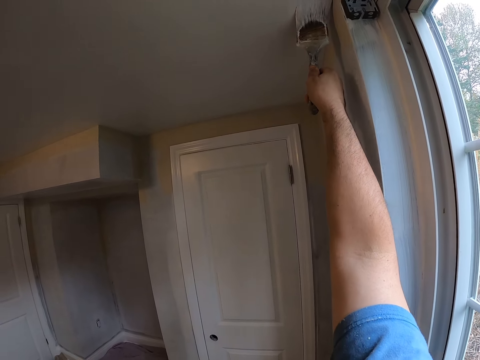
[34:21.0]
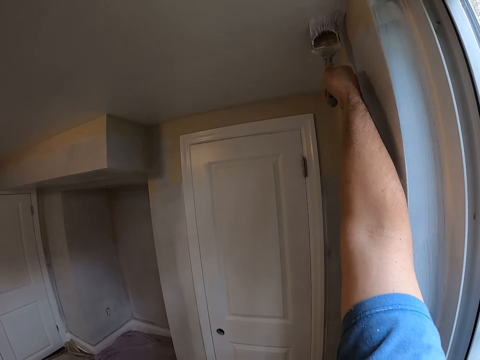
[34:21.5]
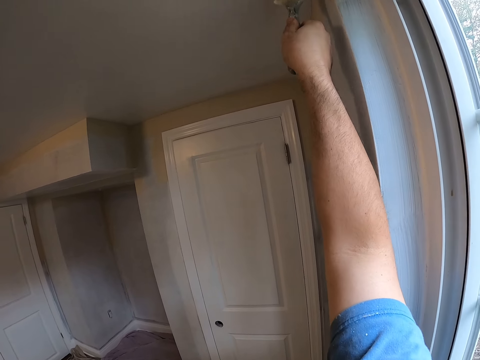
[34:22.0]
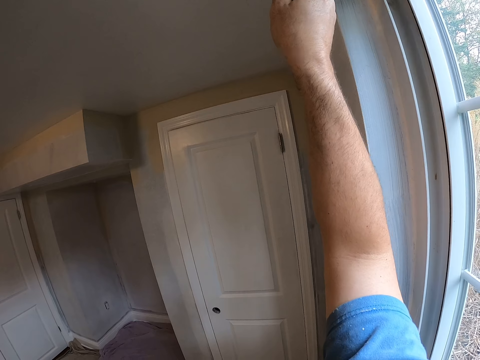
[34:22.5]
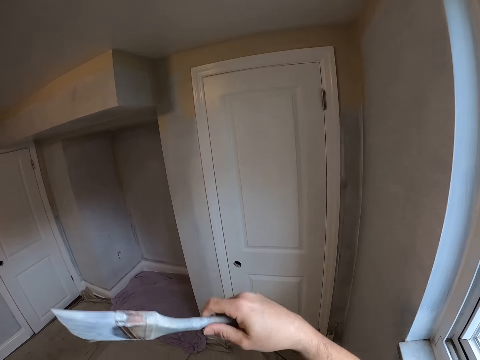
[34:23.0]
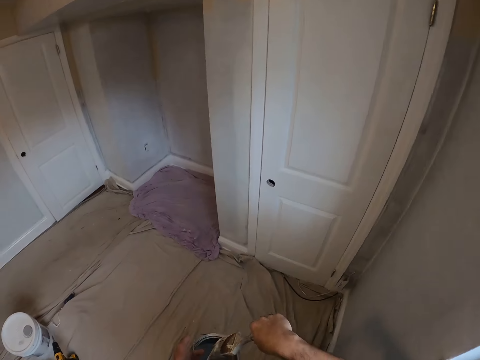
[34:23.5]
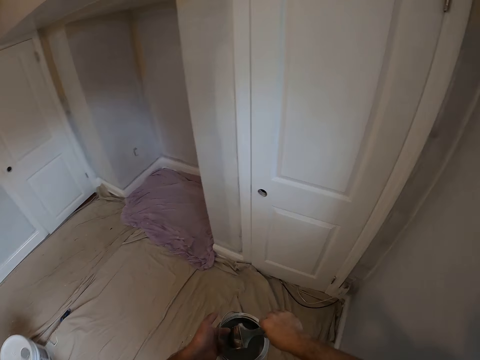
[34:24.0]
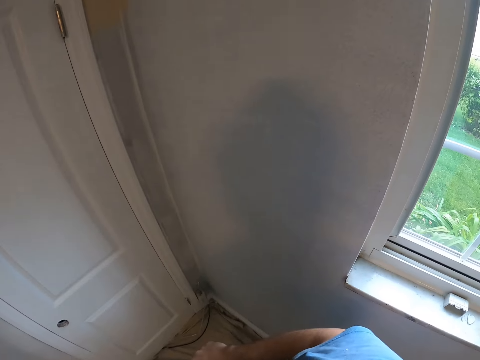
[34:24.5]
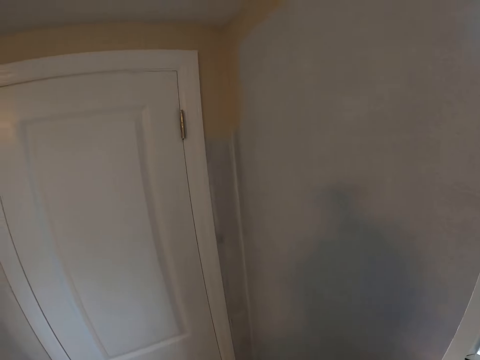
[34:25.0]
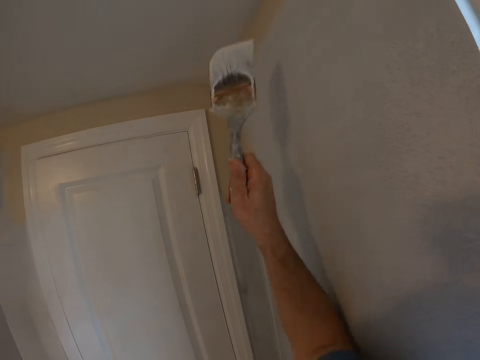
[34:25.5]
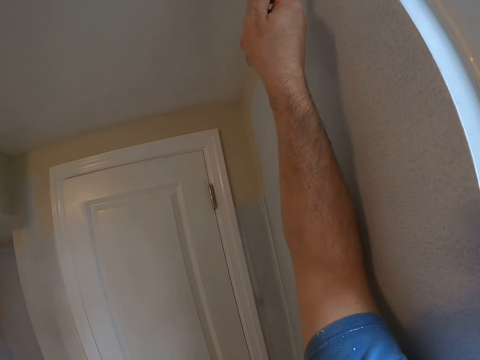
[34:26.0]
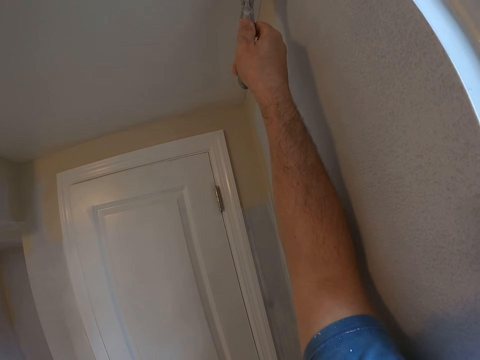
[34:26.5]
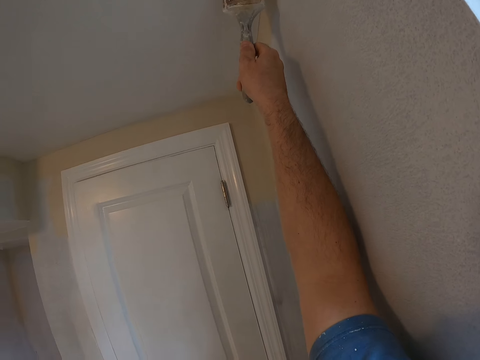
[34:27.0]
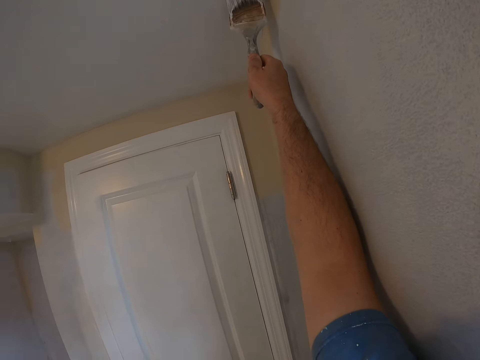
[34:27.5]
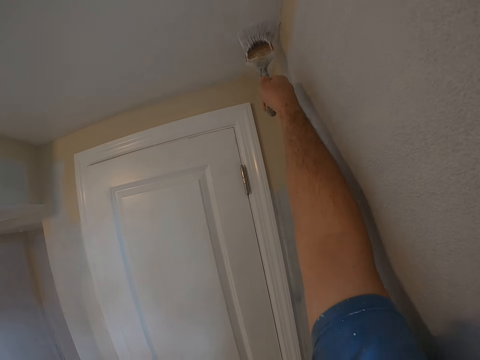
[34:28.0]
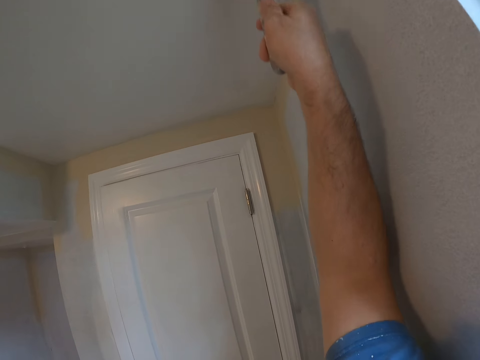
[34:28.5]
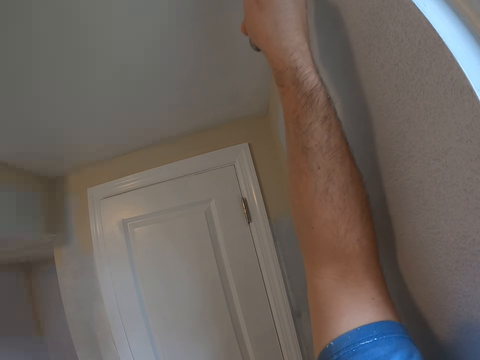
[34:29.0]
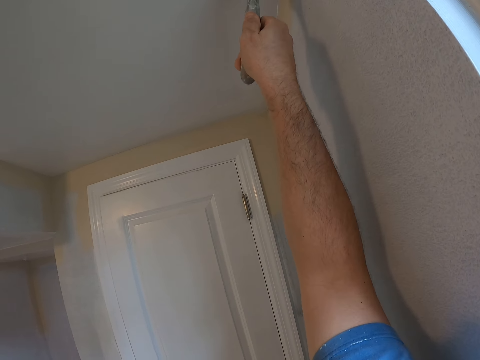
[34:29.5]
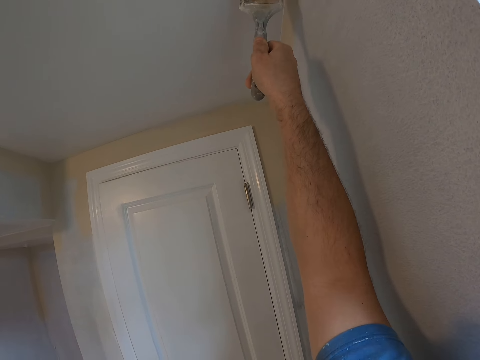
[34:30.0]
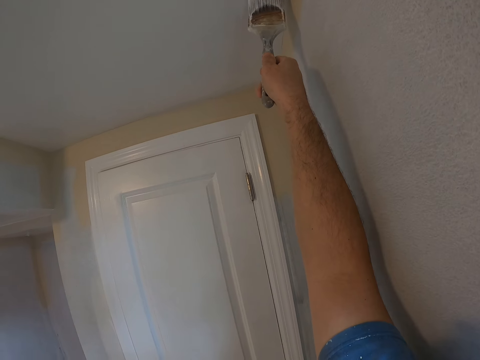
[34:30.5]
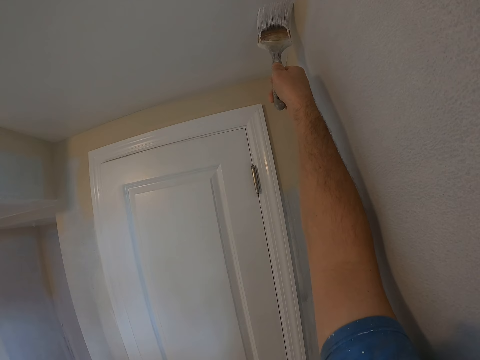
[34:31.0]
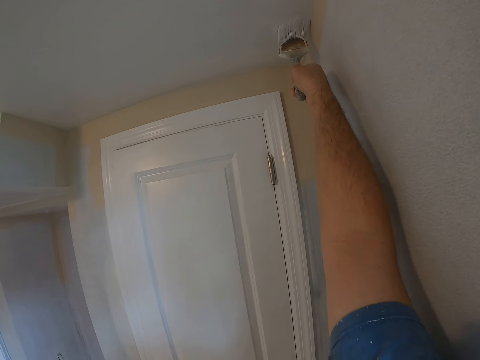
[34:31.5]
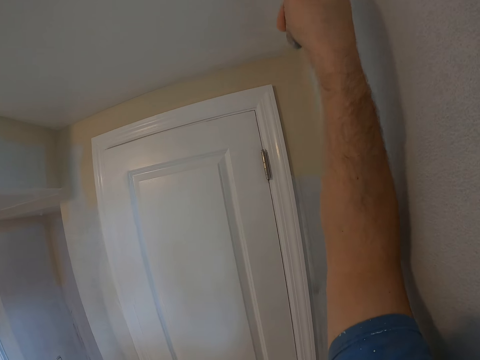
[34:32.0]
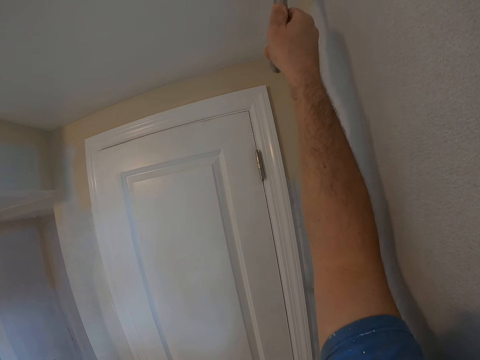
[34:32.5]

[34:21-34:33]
The camera wearer dips a paint brush in the paint in the container. They paint a wall or ceiling with the paint brush.

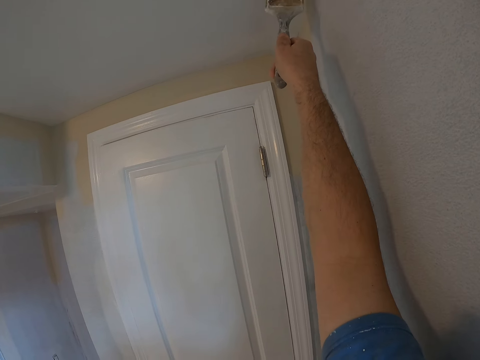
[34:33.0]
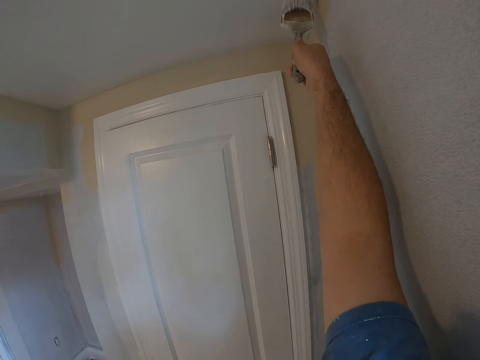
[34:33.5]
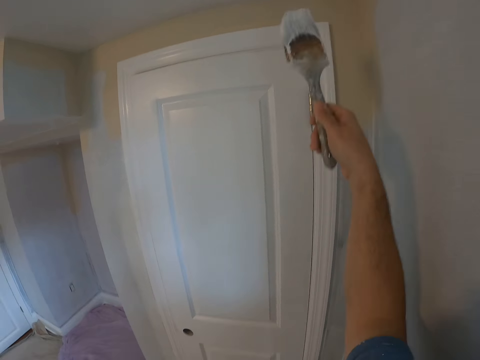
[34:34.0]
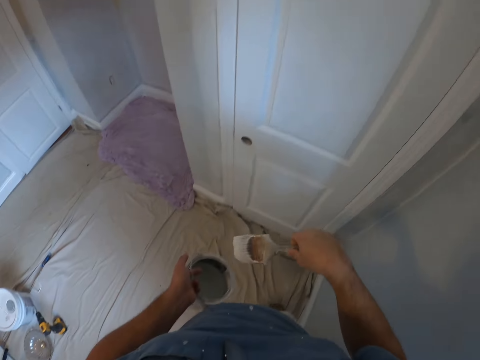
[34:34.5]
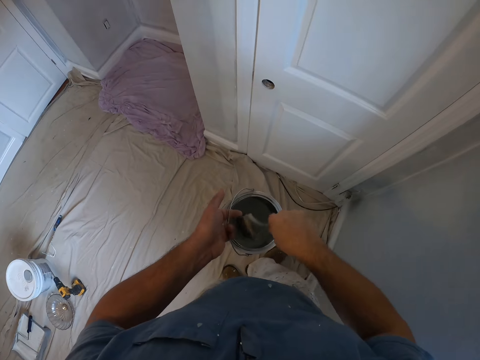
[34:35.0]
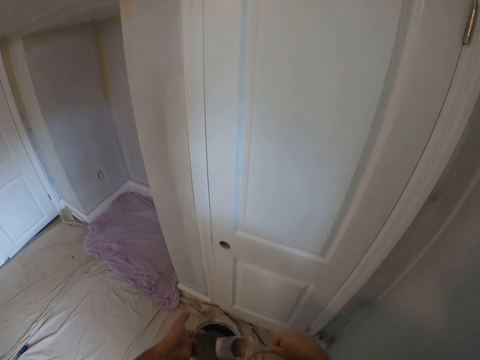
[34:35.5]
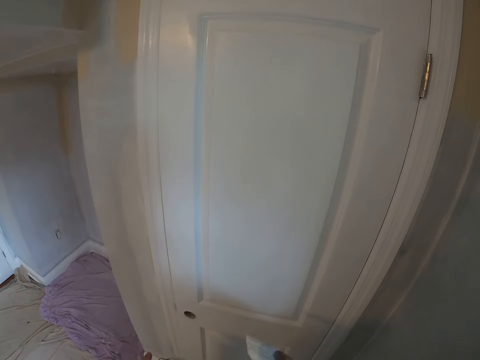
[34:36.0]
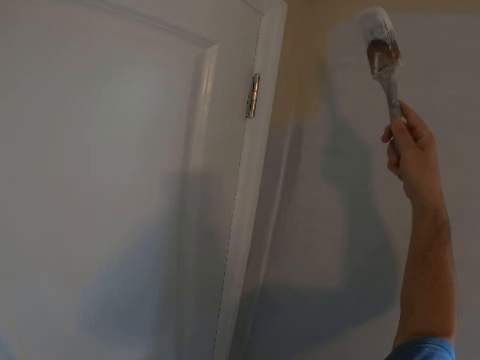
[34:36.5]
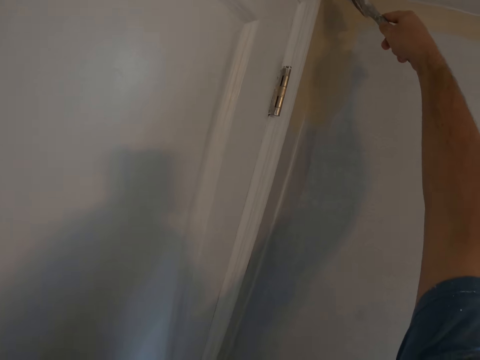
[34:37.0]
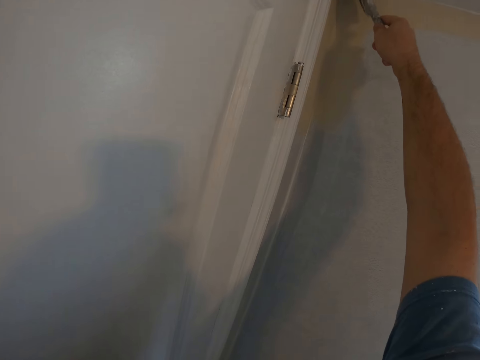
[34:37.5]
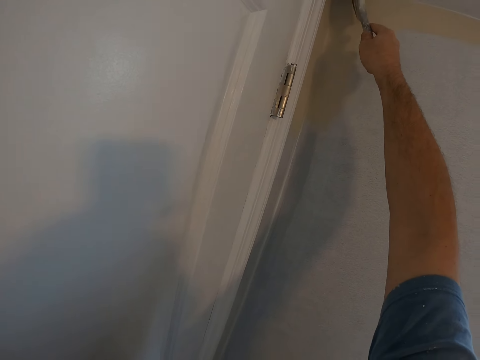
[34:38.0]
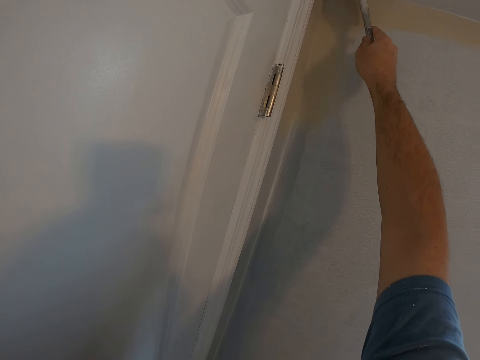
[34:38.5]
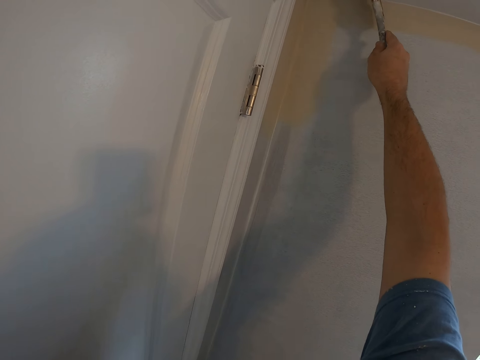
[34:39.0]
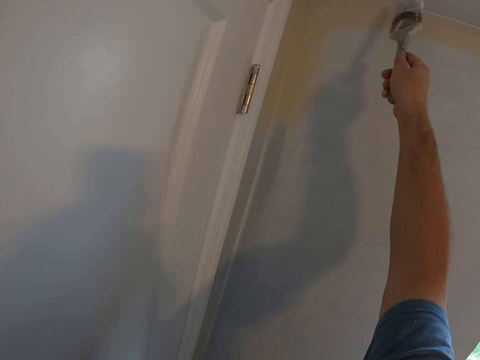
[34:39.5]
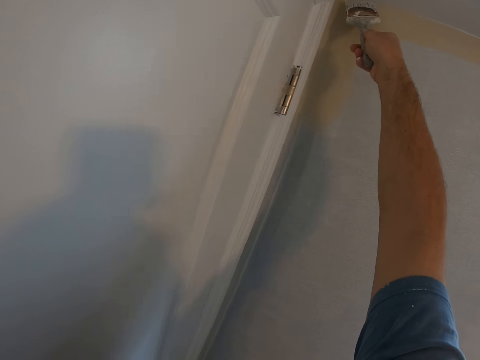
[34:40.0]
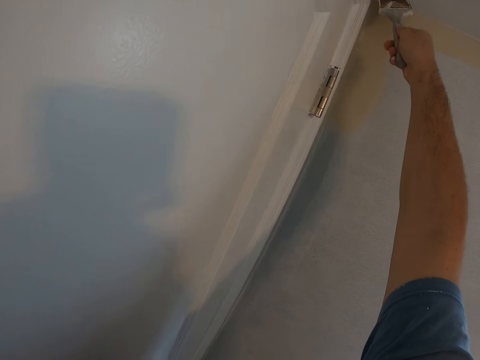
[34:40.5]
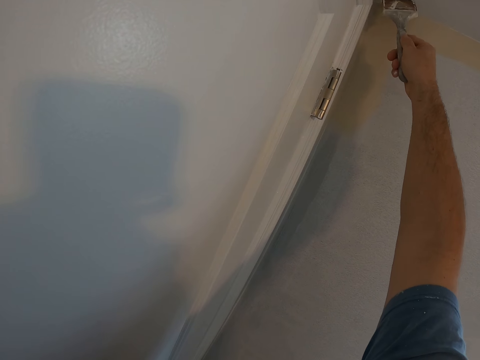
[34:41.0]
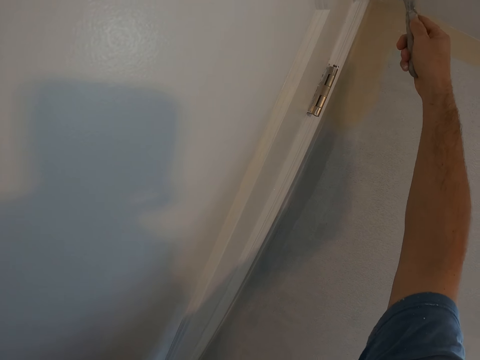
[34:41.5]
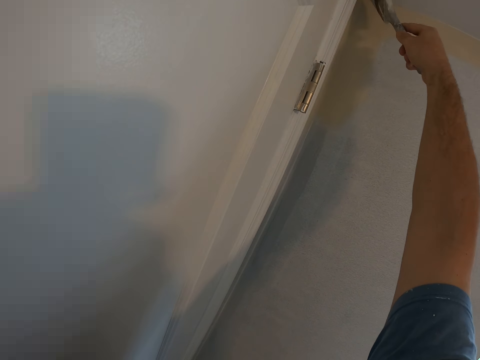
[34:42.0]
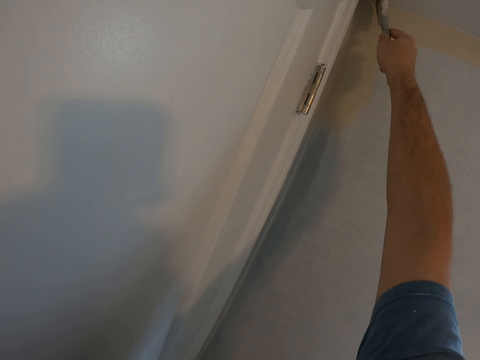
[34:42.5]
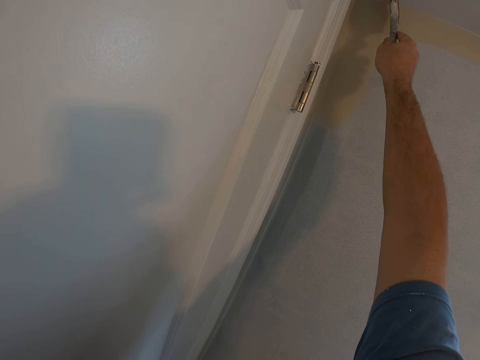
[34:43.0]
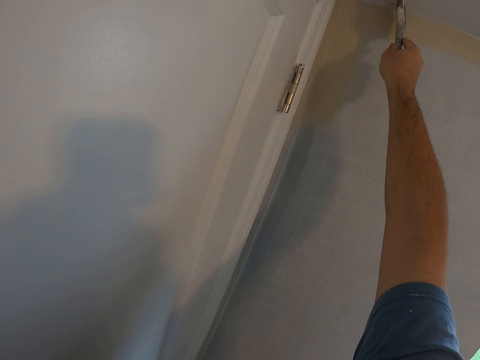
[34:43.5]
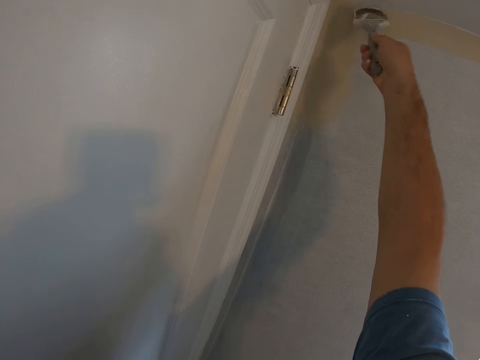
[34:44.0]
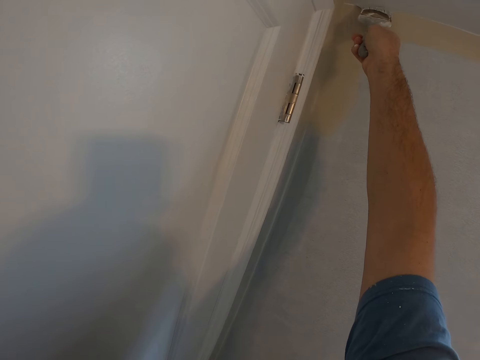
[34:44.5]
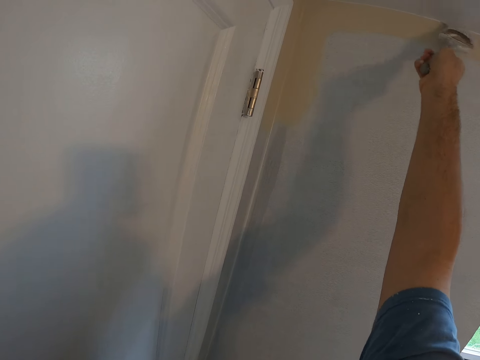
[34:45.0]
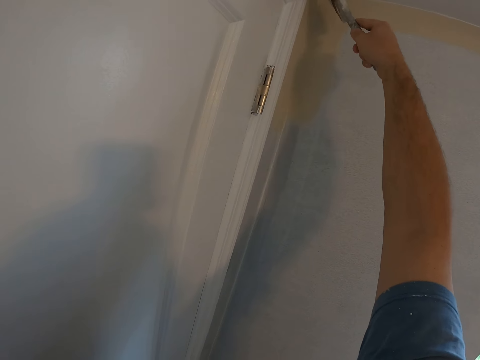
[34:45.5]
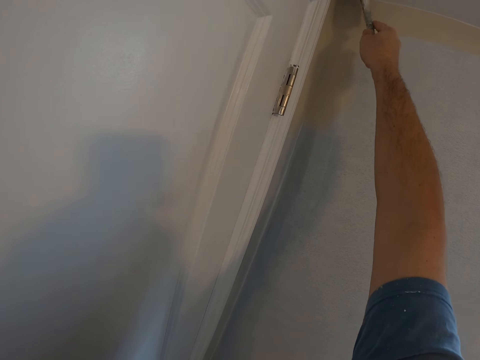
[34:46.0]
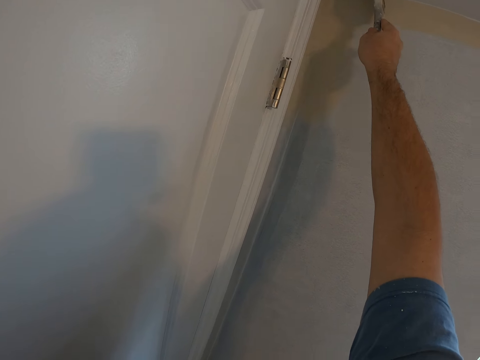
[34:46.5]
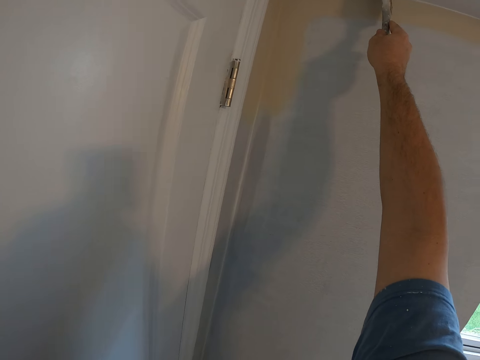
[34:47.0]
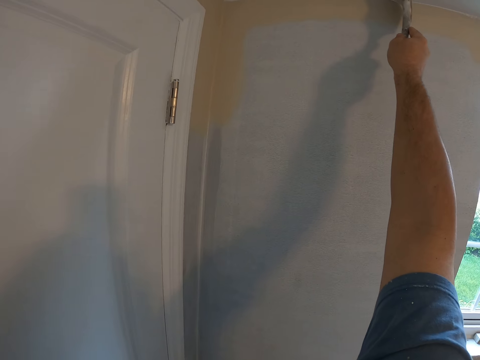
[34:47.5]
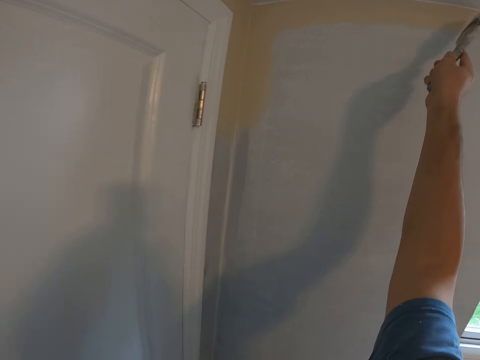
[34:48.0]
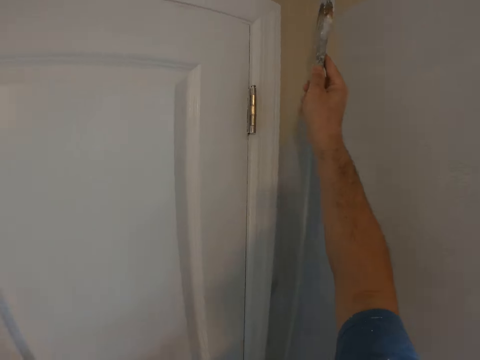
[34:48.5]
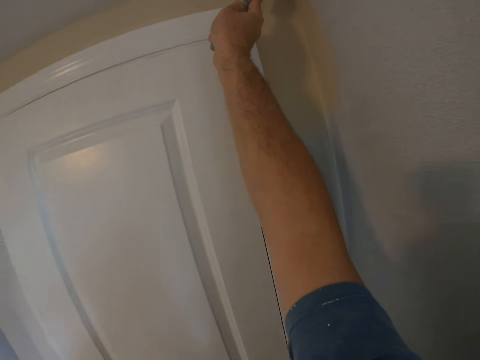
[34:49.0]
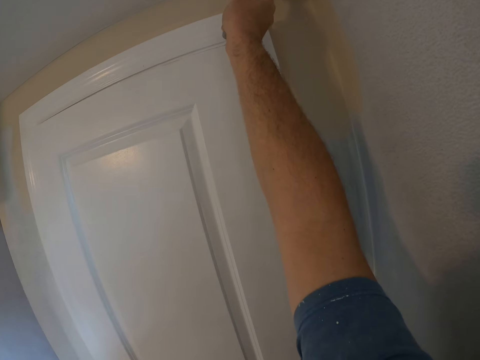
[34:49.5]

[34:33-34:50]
The camera wearer dips a paint brush in the paint in the container. They paint a wall with the paint brush.
